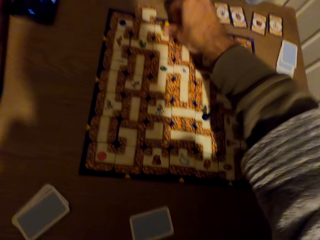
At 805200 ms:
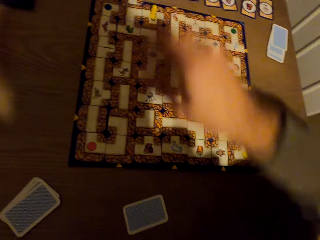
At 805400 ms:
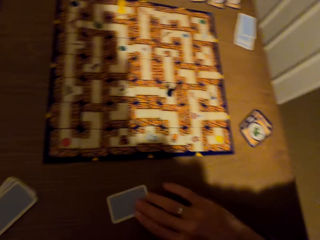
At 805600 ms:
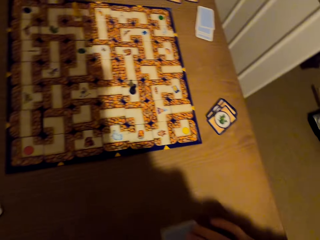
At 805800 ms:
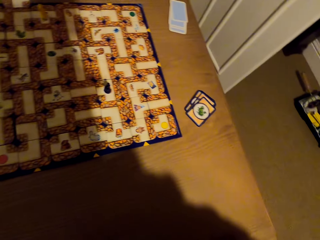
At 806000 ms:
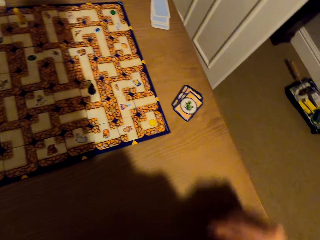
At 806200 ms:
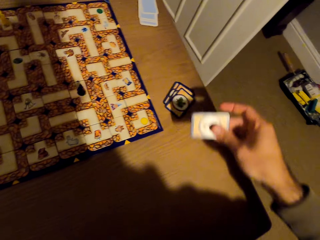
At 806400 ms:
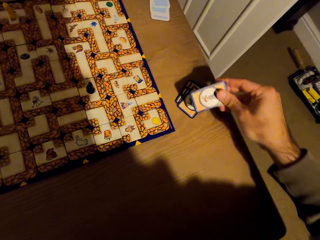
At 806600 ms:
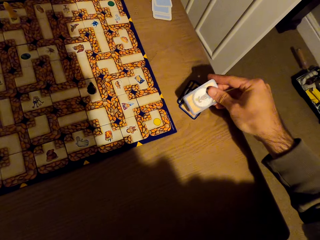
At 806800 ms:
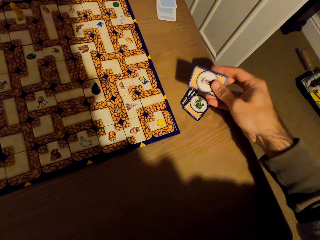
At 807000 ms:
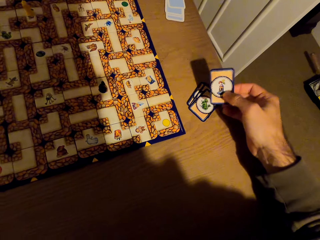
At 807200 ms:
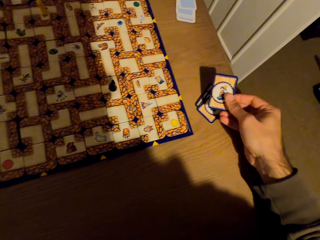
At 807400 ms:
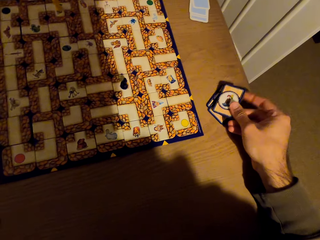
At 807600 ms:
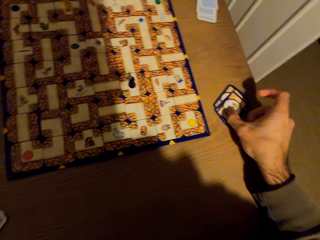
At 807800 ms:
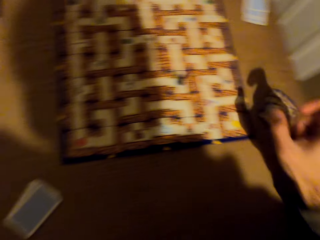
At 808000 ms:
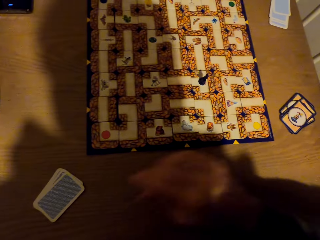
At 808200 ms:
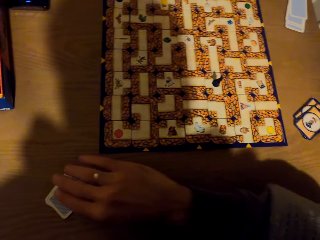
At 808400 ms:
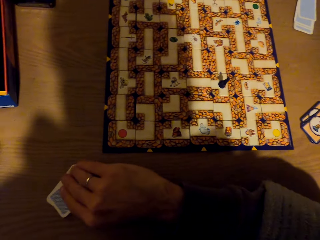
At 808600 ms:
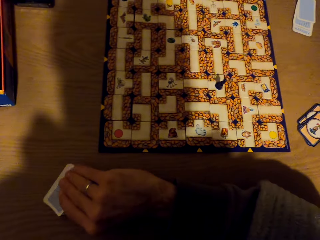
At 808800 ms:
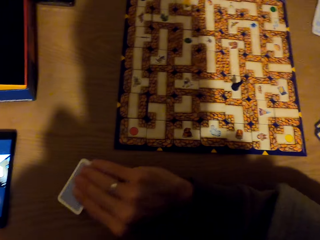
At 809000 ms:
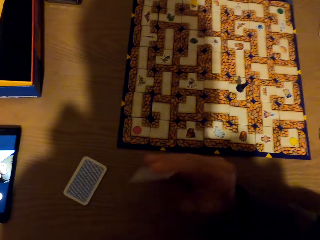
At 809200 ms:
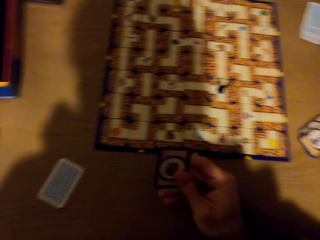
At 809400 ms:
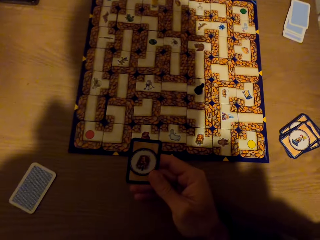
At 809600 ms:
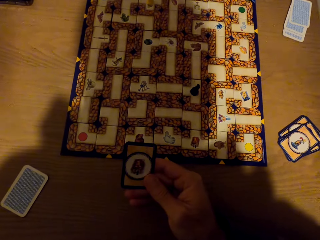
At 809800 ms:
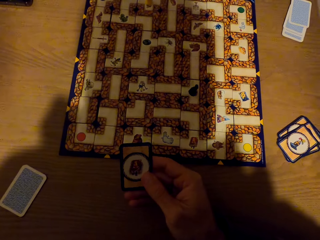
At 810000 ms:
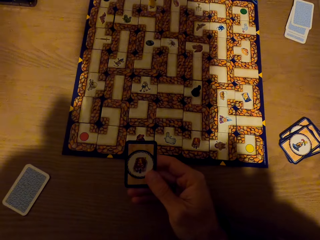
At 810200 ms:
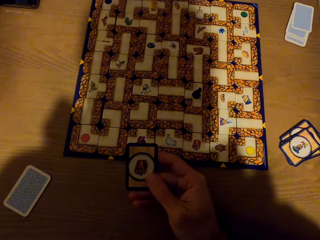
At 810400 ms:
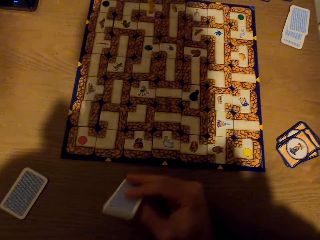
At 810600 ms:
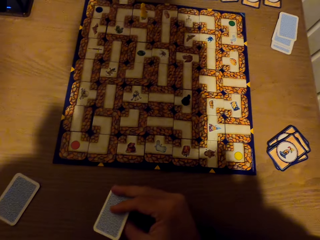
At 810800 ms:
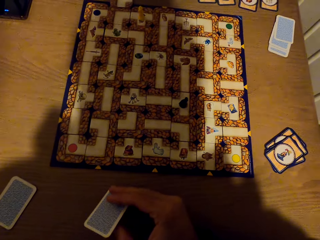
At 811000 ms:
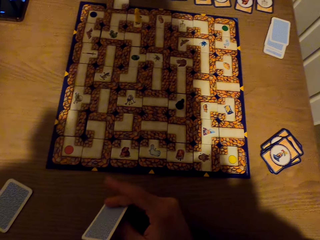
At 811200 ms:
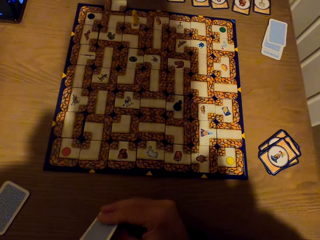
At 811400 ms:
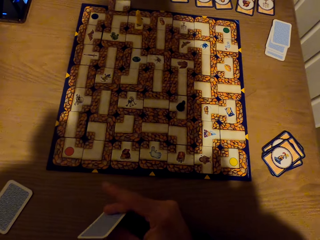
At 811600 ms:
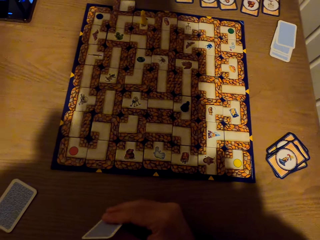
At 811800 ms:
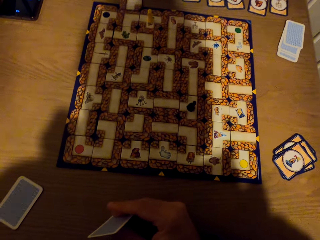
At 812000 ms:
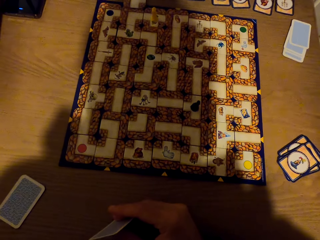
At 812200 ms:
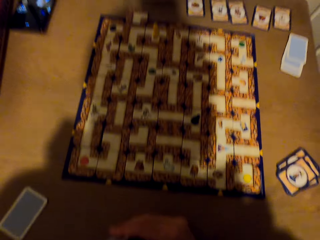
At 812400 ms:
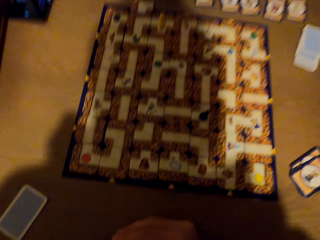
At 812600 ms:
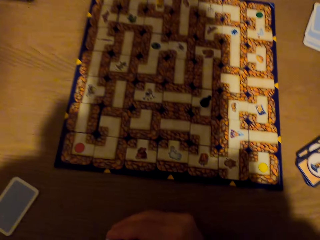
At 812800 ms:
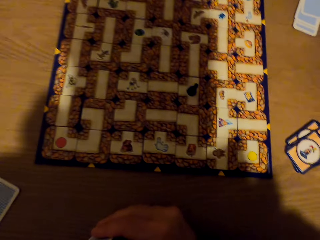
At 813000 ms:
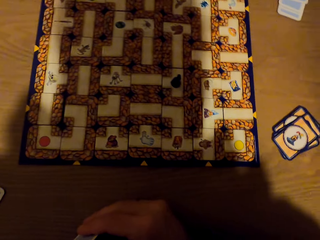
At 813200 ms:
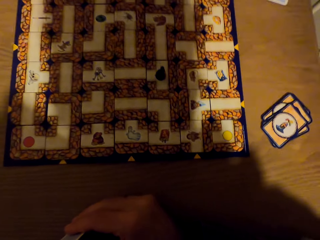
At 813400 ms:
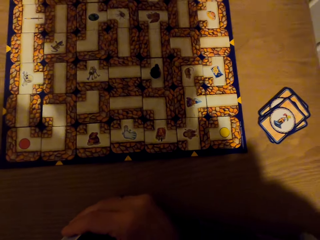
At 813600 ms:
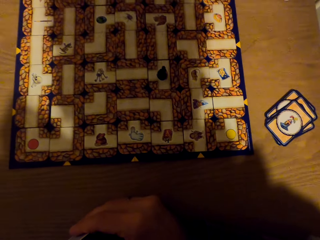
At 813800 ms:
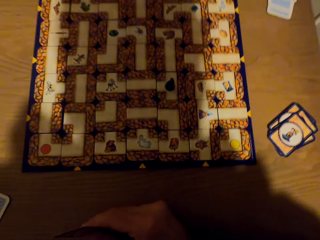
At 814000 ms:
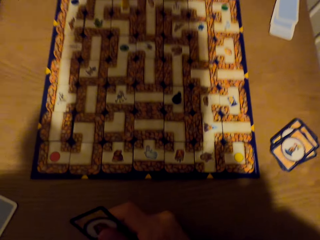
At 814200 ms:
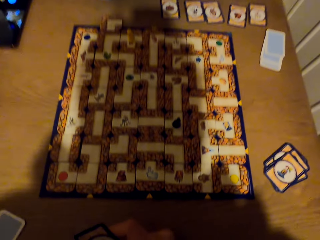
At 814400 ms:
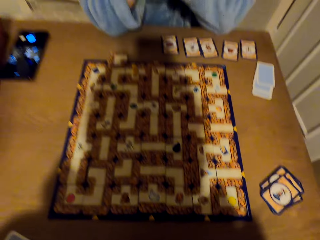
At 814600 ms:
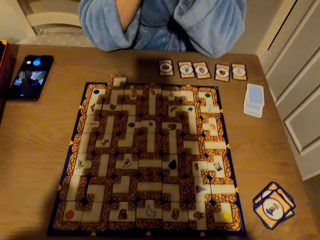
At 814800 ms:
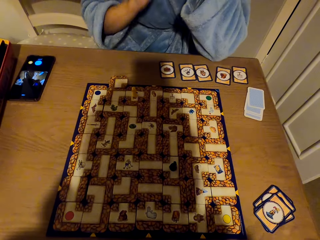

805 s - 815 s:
The camera wearer moves something. They pick a pawn from the labyrinth board with the right hand. They drop the pawn on the labyrinth with the right hand. They pick a card from the table with the right hand. They drop the card on the table with the right hand. They pick a card from the table with the right hand.

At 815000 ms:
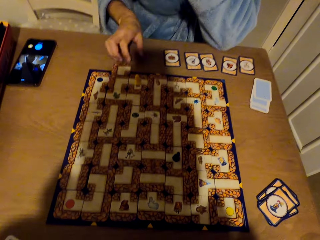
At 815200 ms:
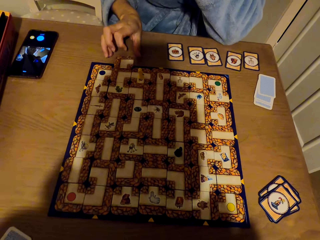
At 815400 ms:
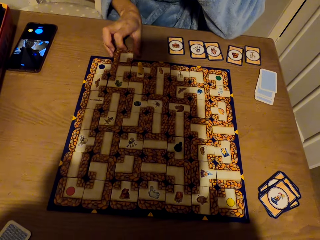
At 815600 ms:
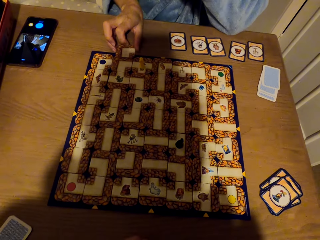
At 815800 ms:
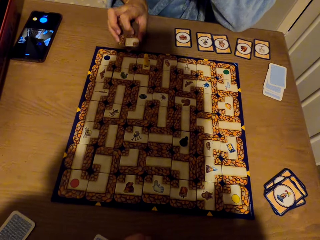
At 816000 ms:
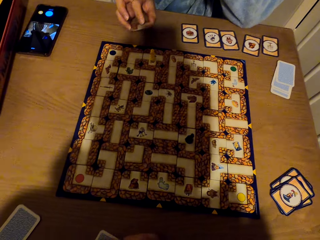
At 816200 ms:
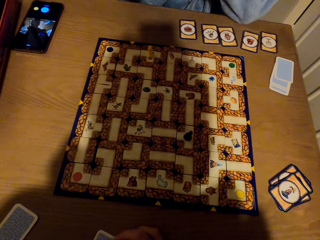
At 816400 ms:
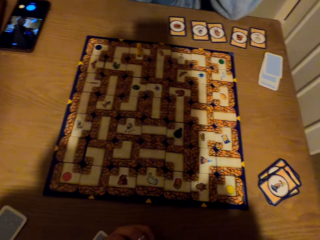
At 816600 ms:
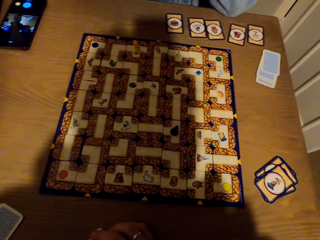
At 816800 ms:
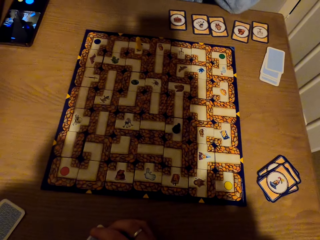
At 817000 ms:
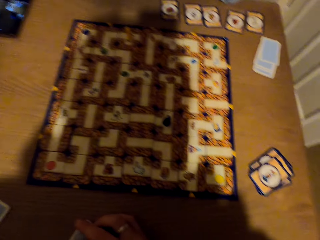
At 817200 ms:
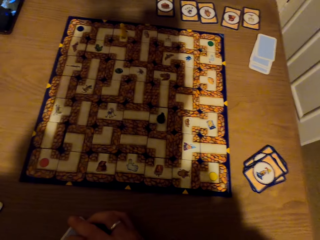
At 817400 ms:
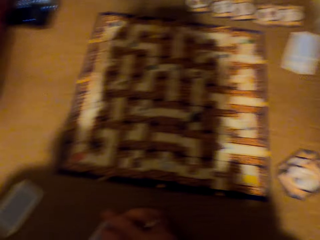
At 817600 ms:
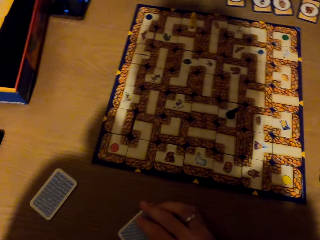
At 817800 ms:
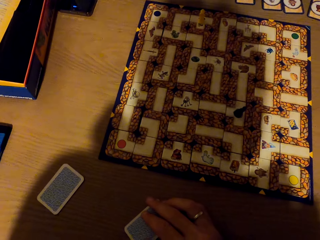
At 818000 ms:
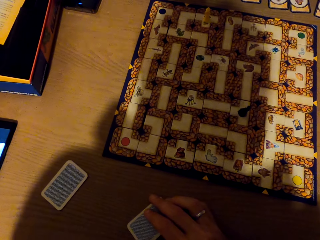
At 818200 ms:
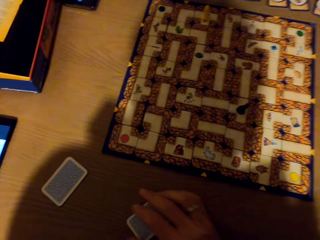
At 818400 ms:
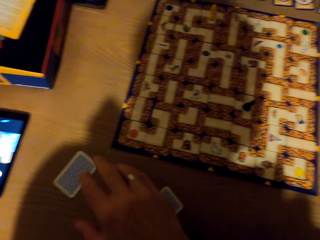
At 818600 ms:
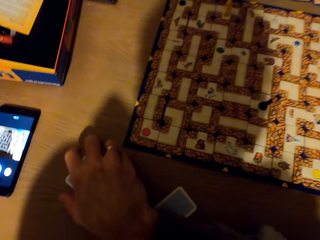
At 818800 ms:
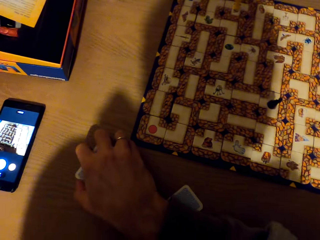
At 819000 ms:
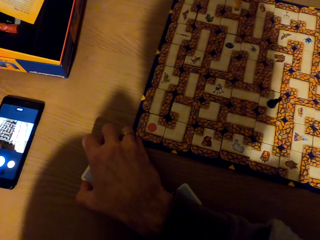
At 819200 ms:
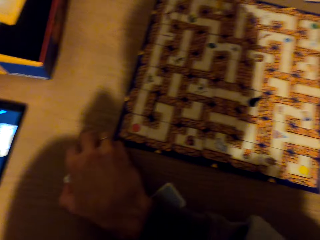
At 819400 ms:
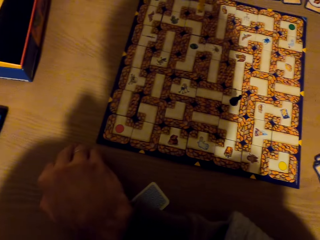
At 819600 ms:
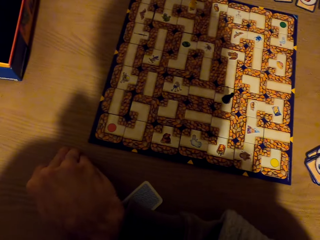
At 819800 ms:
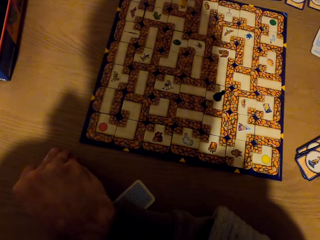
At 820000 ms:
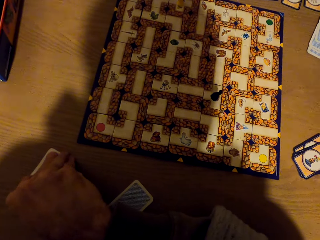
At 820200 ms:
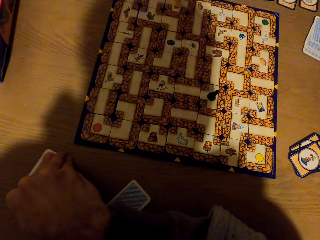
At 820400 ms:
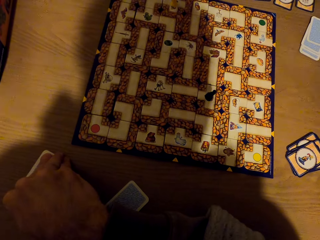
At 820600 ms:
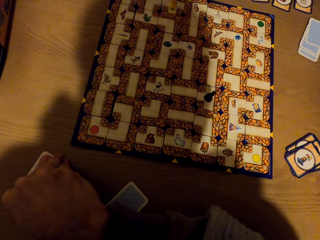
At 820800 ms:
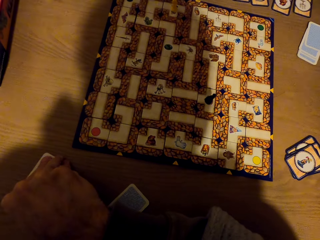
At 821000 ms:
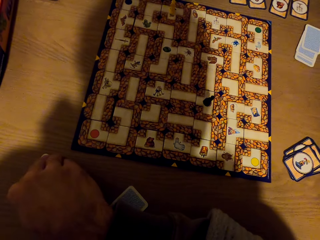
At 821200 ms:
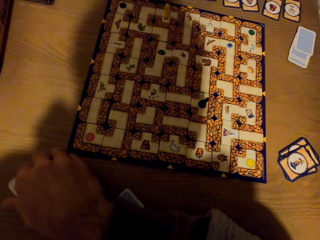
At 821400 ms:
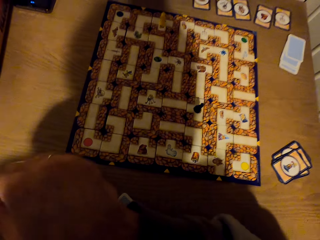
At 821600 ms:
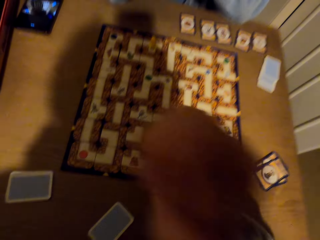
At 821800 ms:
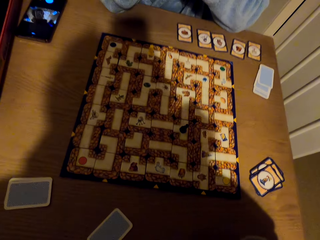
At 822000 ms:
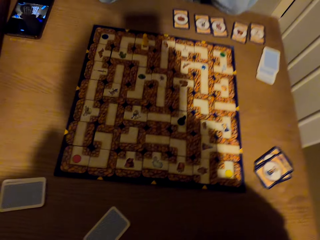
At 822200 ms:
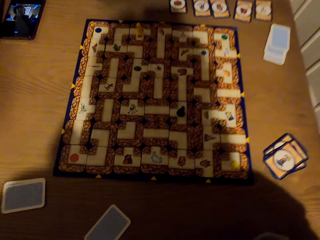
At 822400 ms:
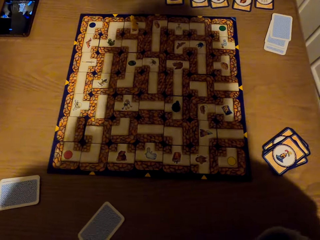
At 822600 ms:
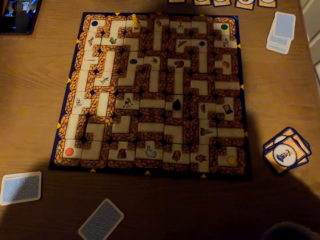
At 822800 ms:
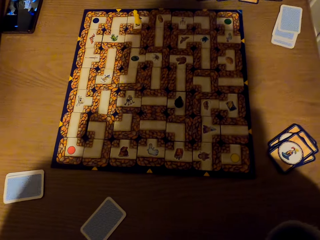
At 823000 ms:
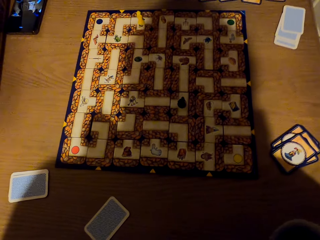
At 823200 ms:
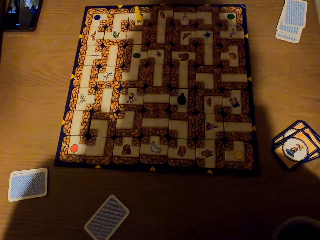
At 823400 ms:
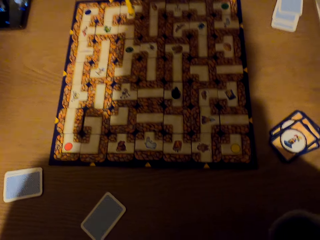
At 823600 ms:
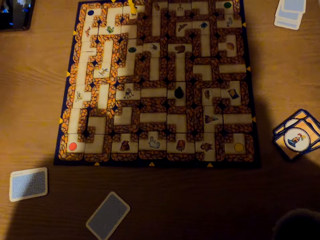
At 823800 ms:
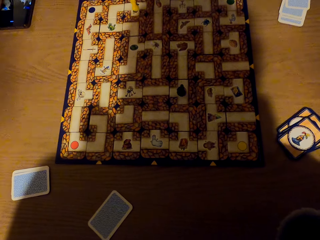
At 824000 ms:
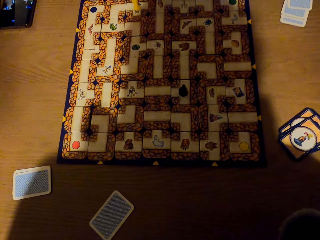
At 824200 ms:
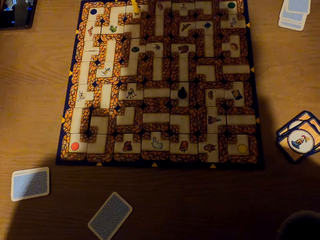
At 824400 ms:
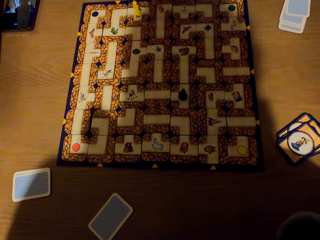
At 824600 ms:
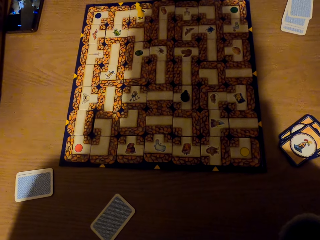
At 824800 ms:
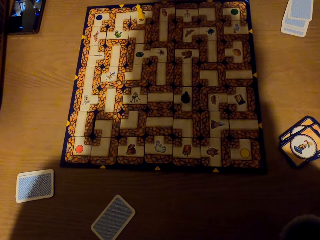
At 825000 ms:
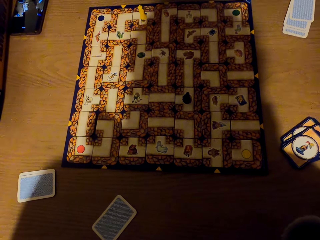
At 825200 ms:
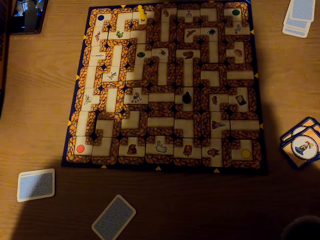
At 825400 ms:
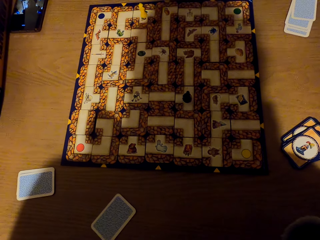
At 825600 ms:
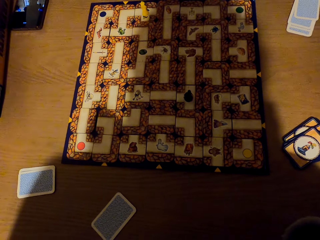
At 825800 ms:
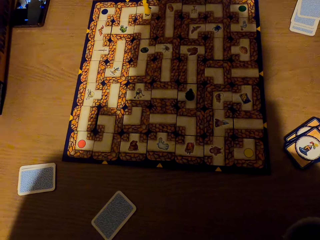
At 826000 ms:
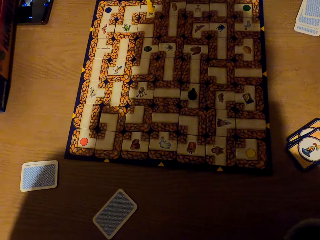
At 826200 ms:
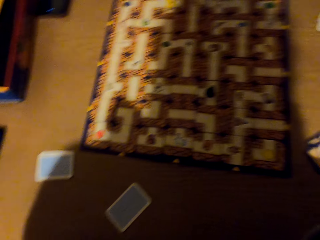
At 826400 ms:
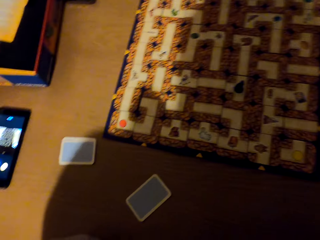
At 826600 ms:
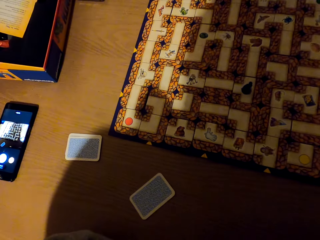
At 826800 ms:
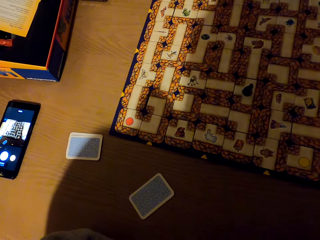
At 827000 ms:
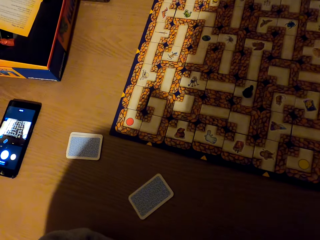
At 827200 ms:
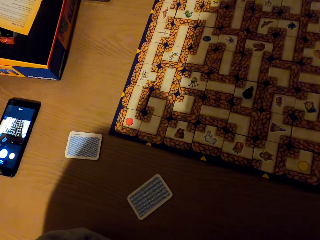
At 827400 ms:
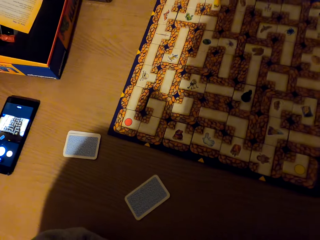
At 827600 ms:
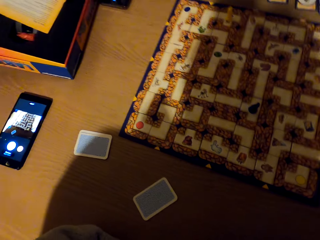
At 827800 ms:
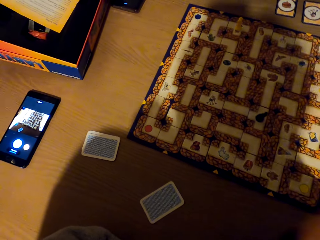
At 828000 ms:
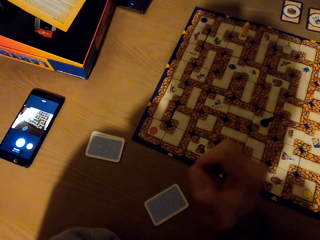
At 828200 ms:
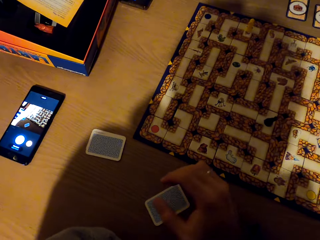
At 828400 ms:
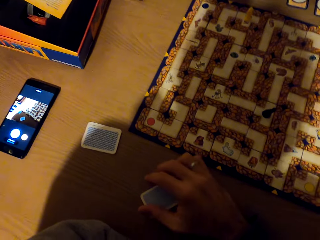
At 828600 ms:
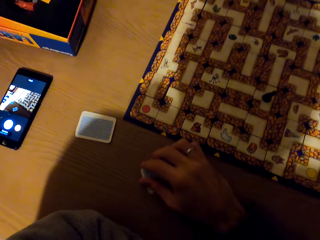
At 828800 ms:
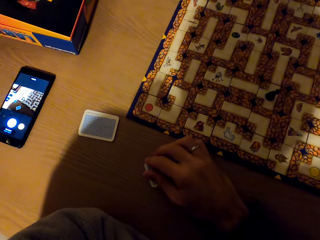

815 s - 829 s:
A lady picks a card from the table with the right hand. The camera wearer picks a card. They hold the cards on the table. They slide the tile to the labyrinth board game. They look at the mobile phone.
